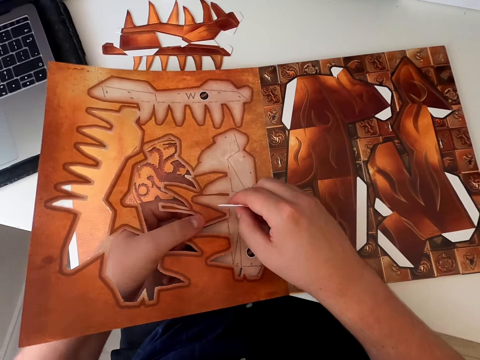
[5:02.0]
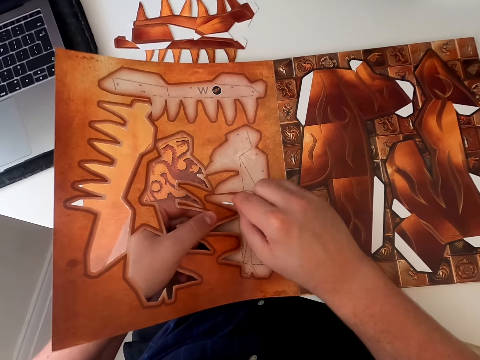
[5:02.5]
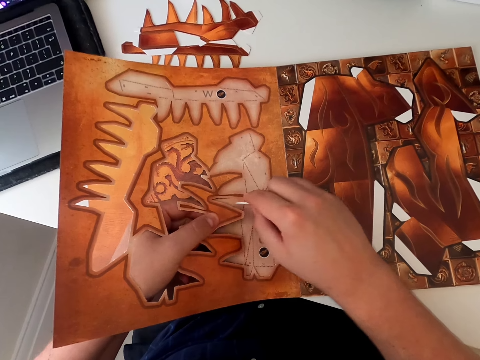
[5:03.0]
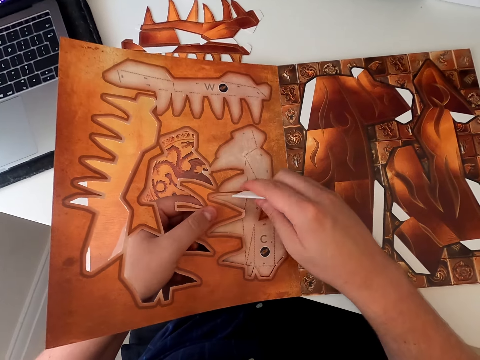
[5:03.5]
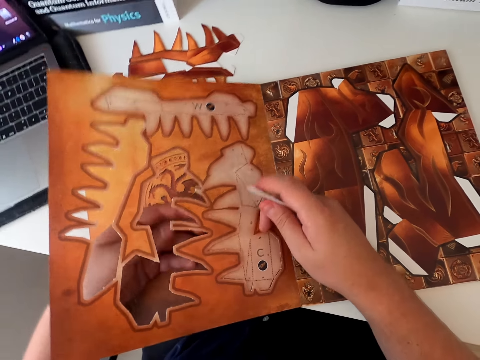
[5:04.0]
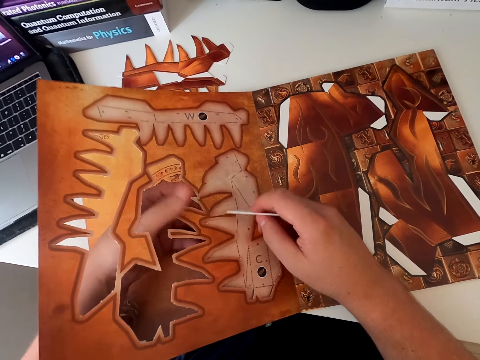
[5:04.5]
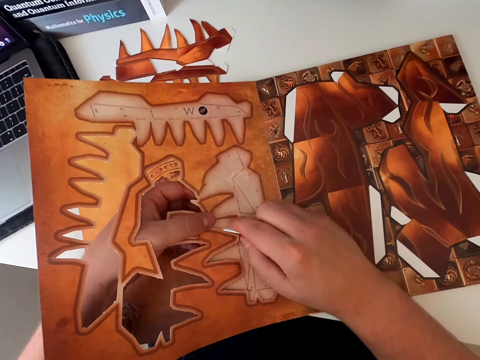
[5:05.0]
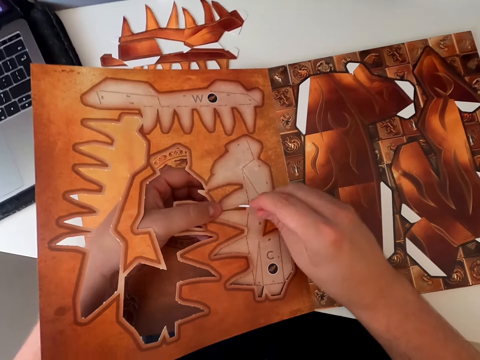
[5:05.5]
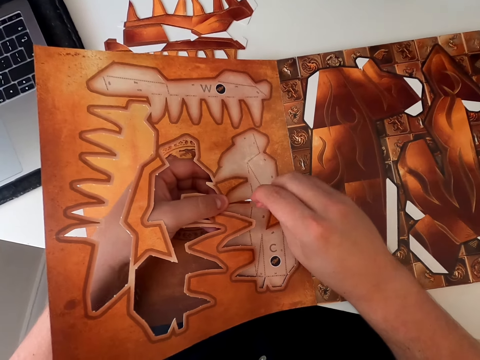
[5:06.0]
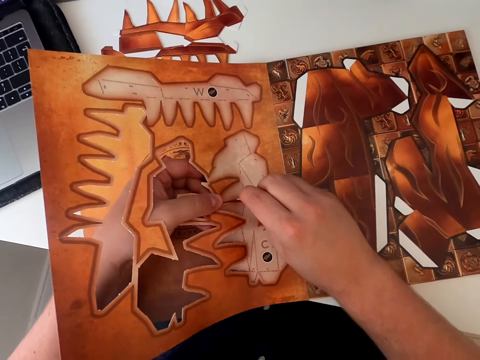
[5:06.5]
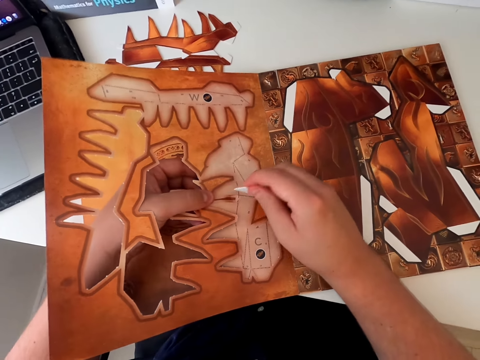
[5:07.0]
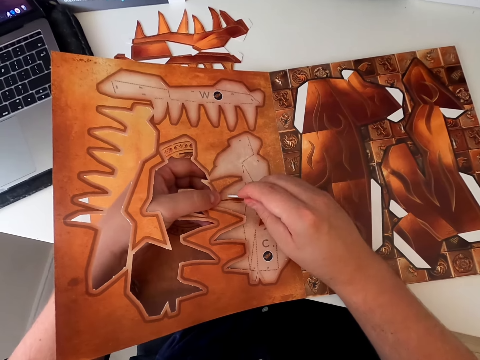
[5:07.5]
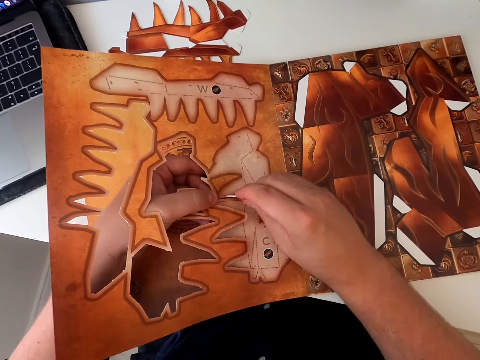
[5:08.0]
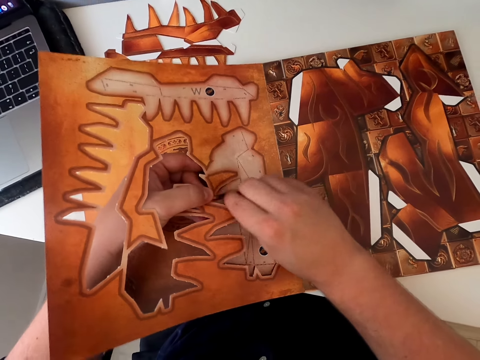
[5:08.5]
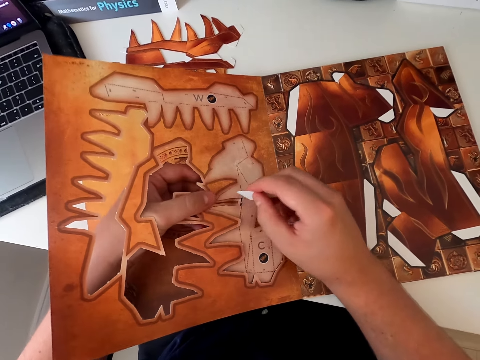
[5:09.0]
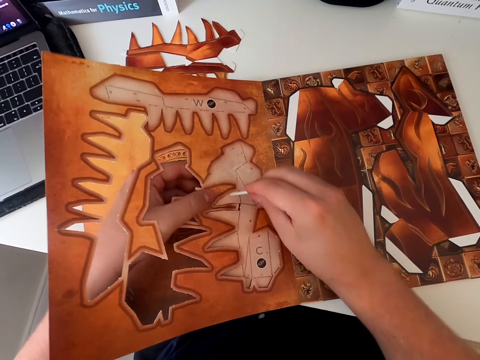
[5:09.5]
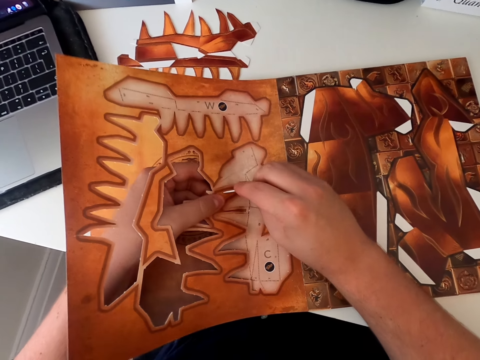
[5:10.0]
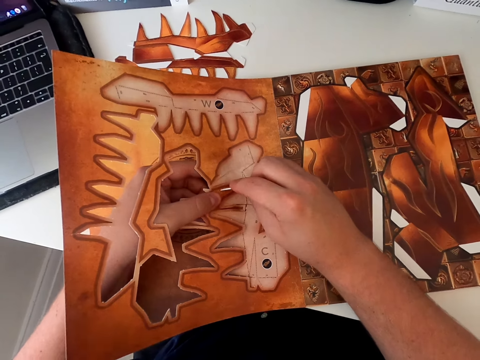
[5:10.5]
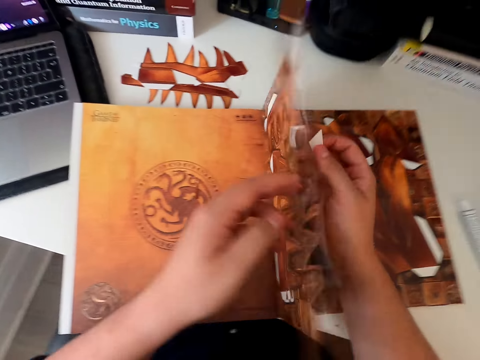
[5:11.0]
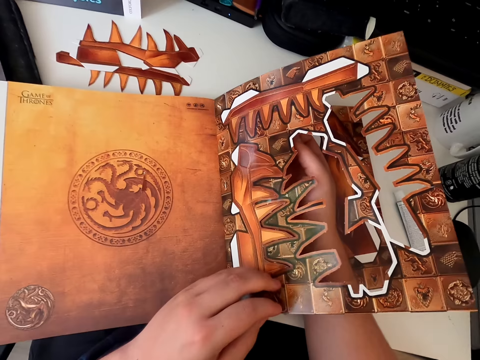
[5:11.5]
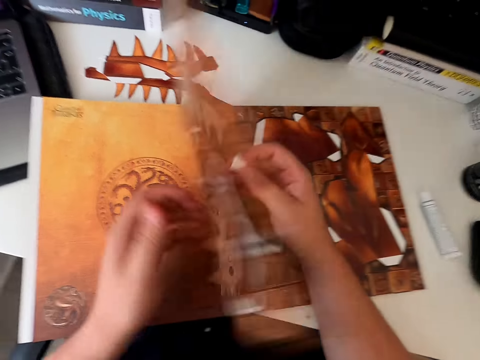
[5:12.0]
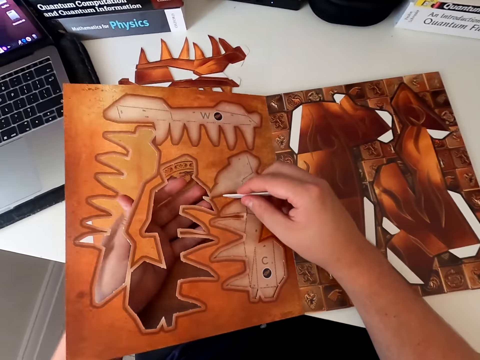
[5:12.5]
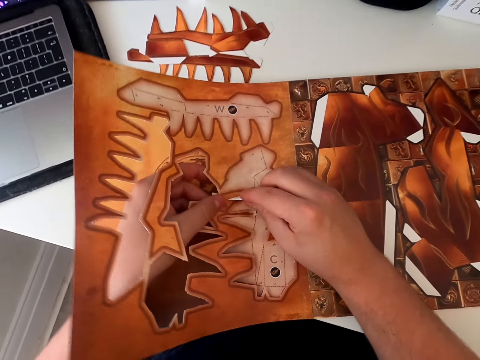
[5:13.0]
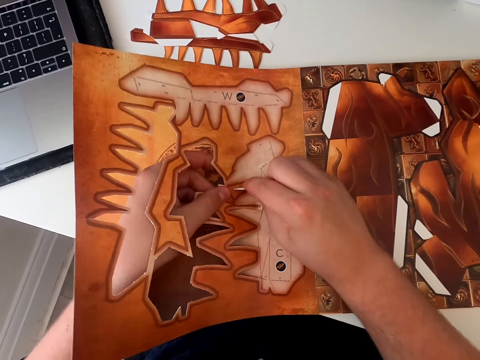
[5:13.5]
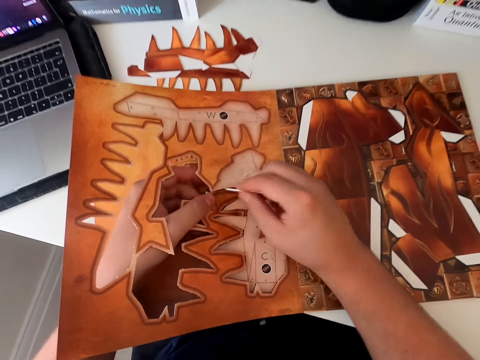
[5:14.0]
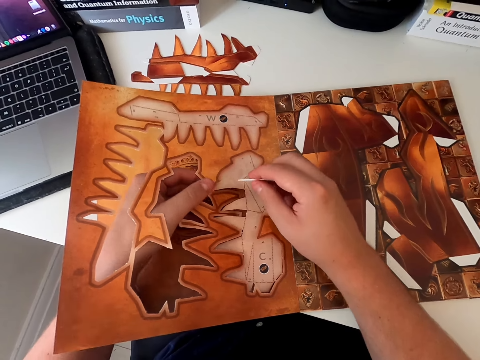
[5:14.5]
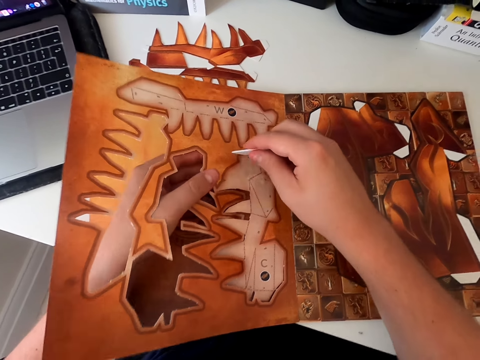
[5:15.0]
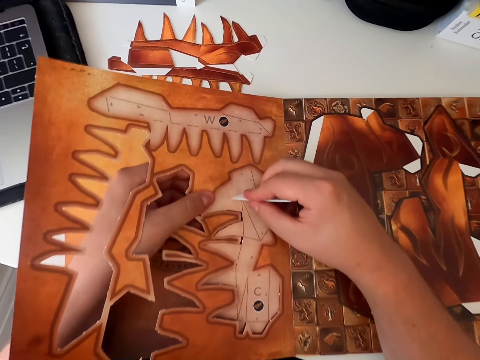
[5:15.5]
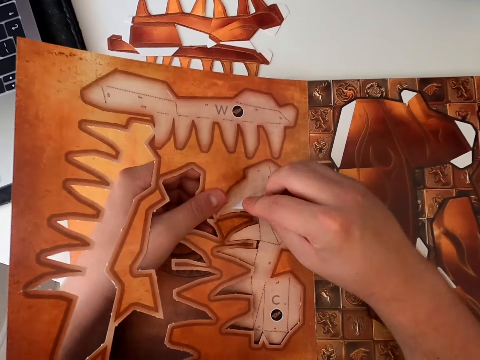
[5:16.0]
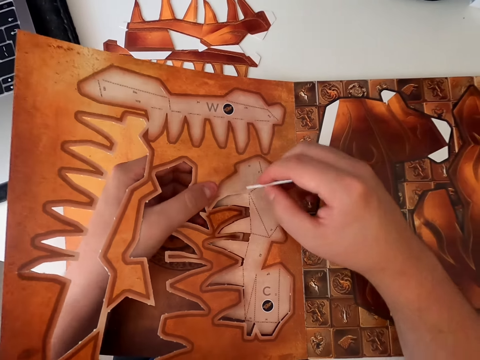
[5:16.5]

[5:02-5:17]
The camera wearer holds the paper craft. They cut the paper craft with a razor blade. They turn the board card pages. They turn the paper craft. They remove the cardboard piece from the book with a plastic piece. They cut the paper craft with the razor blade and hold the paper craft.

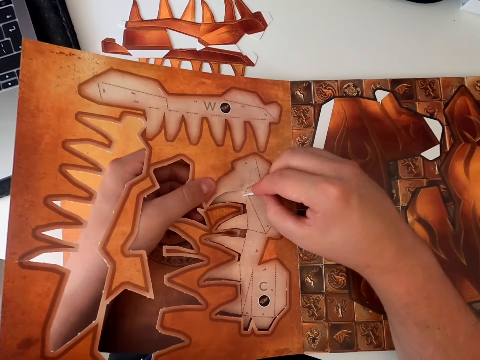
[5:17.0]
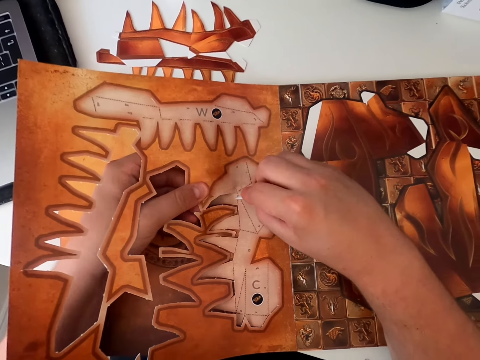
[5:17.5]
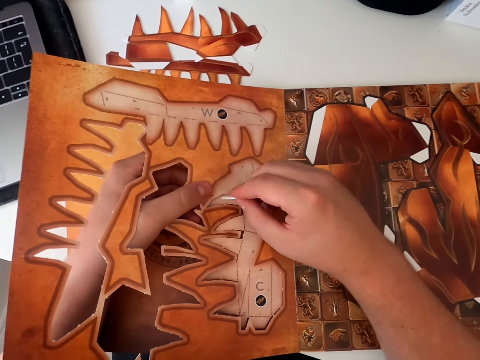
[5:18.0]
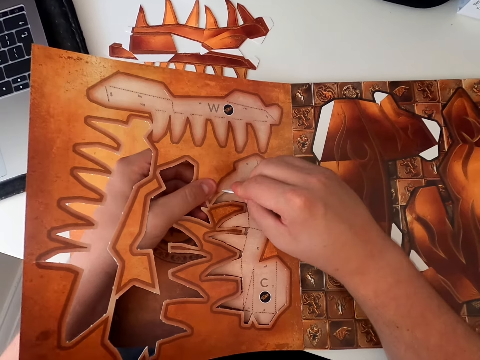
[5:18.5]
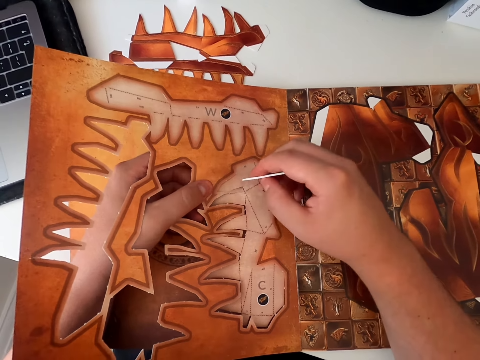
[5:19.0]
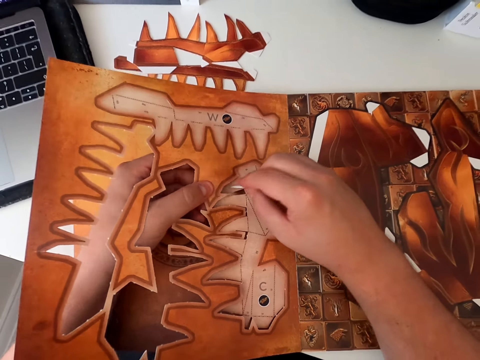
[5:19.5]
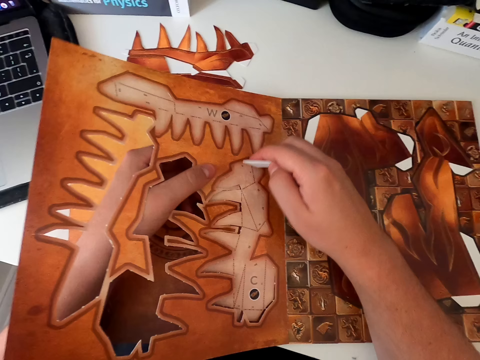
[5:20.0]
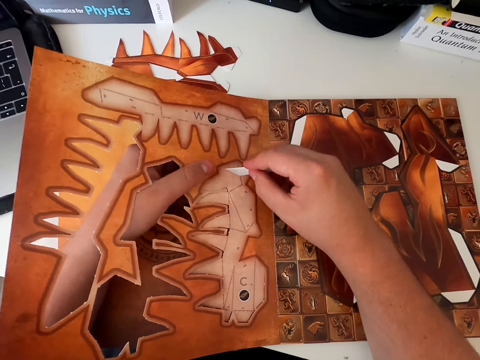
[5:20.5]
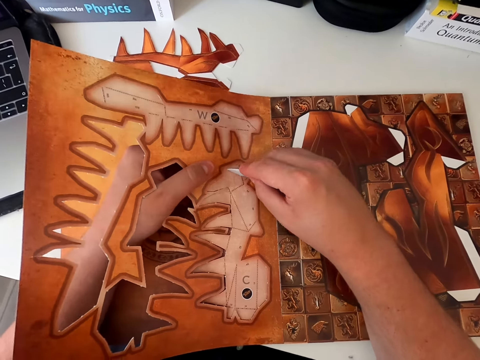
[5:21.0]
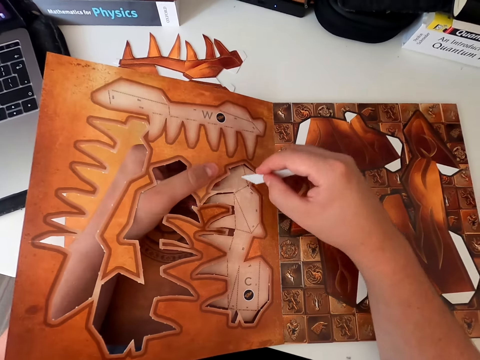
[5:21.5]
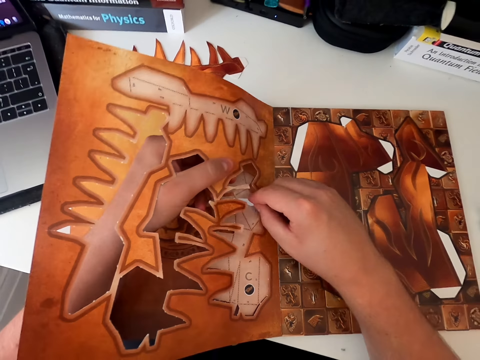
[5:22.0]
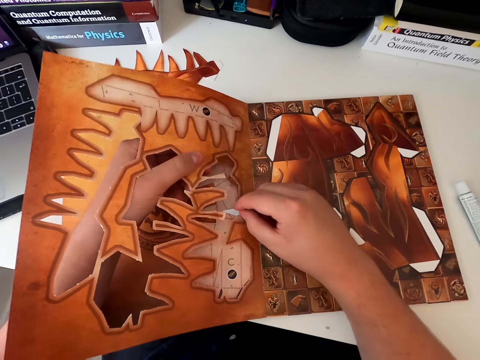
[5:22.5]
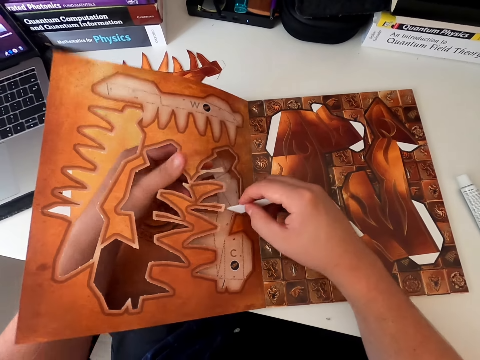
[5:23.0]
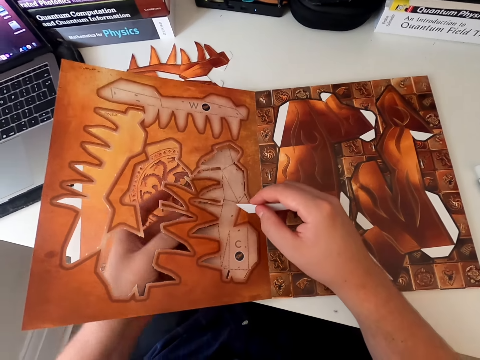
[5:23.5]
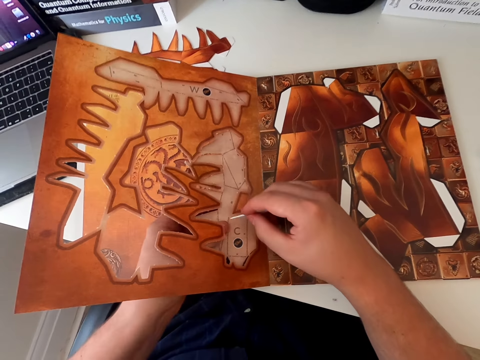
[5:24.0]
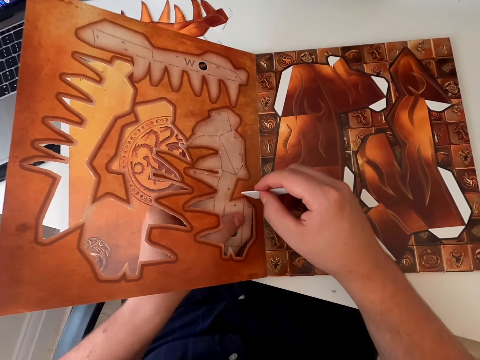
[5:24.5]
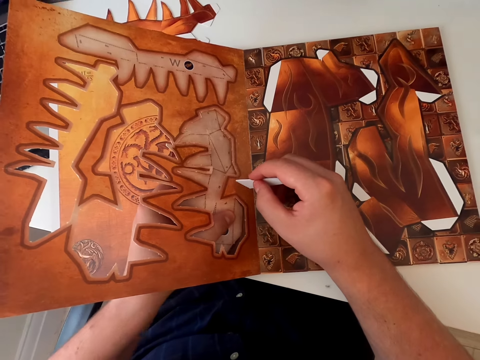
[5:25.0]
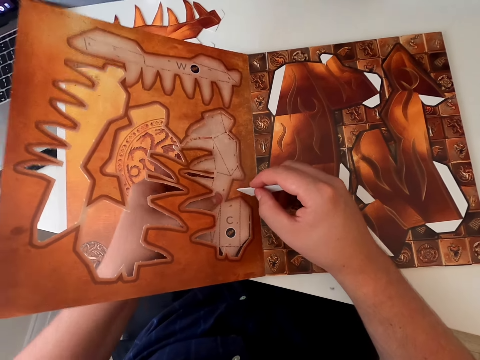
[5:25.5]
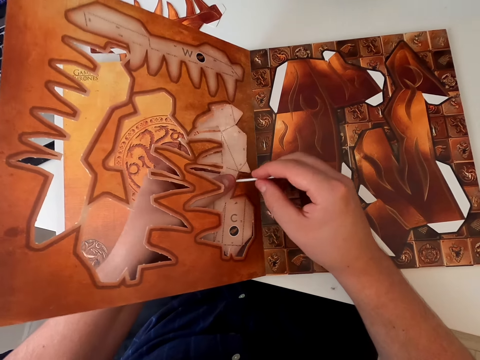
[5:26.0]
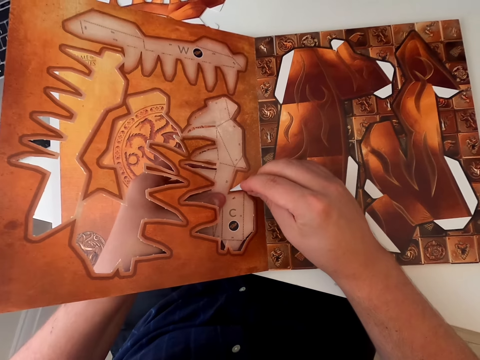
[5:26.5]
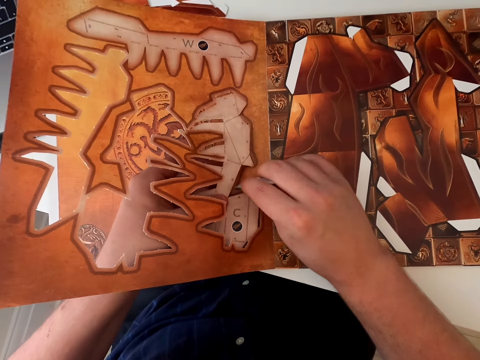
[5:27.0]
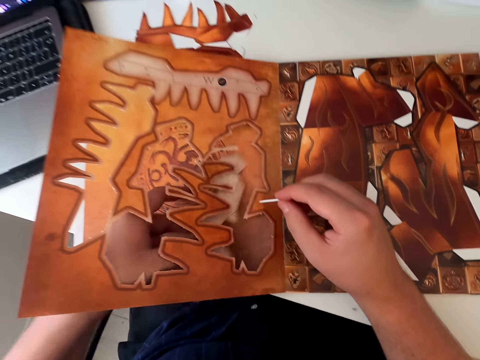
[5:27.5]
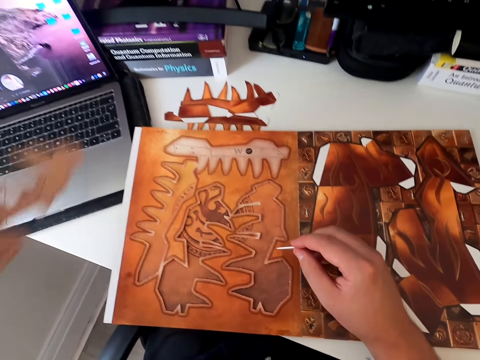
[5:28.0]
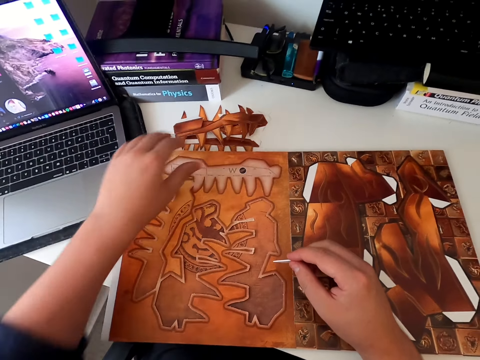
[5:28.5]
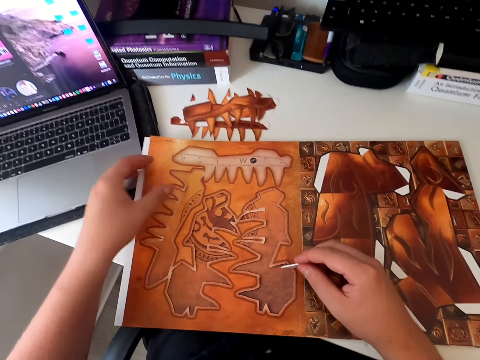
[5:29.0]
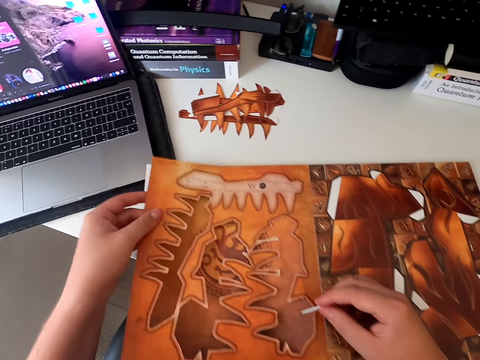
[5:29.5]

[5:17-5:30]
The camera wearer moves his hands. He cuts the paper craft with a razor blade and holds the paper craft. He removes the board piece of paper with his hand. He holds the paper craft and holds the razor blade. He places the board piece of paper on the table. He holds the razor blade again.
